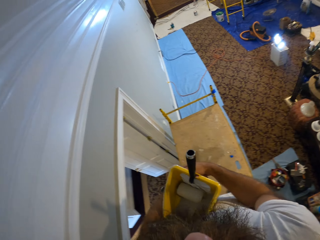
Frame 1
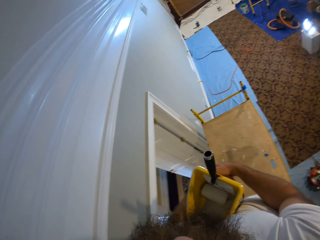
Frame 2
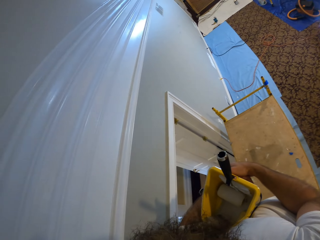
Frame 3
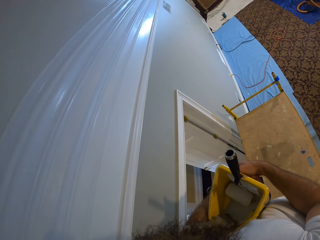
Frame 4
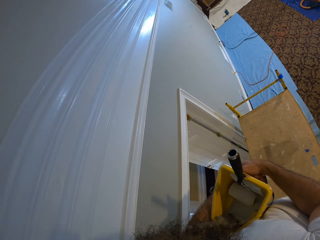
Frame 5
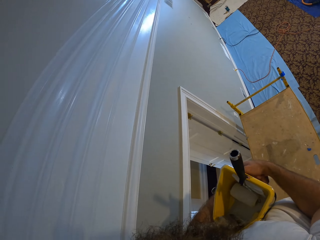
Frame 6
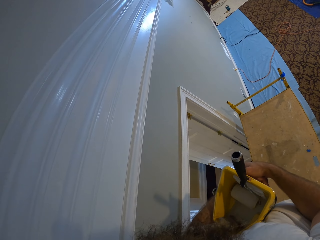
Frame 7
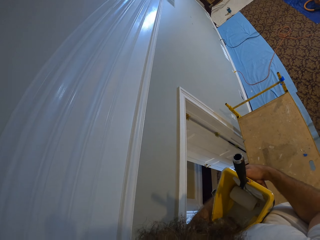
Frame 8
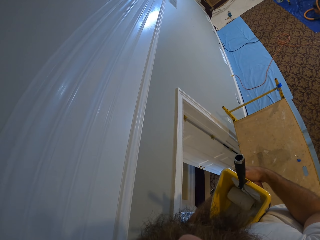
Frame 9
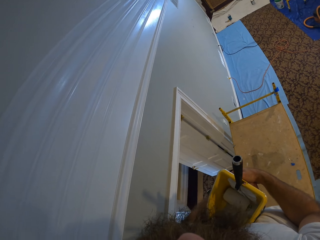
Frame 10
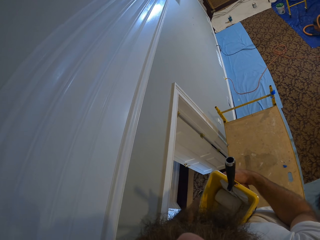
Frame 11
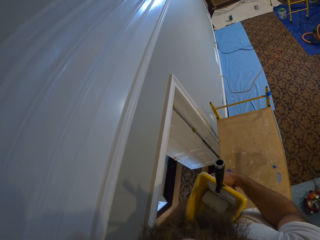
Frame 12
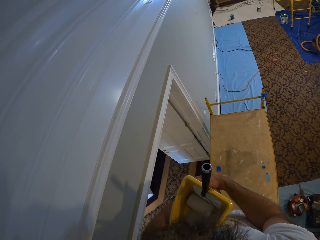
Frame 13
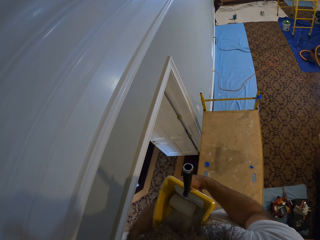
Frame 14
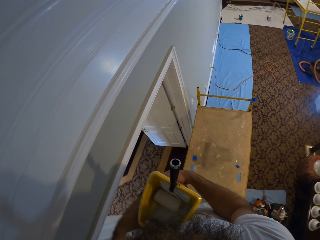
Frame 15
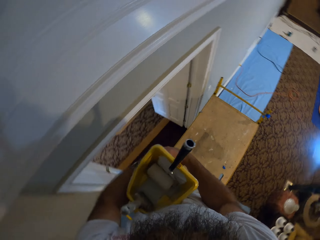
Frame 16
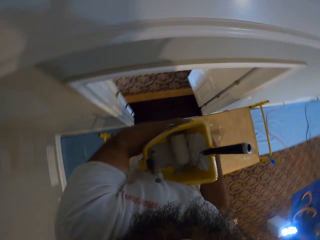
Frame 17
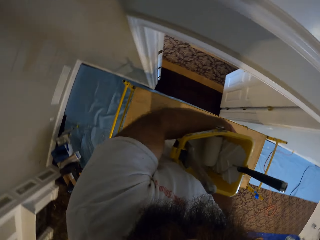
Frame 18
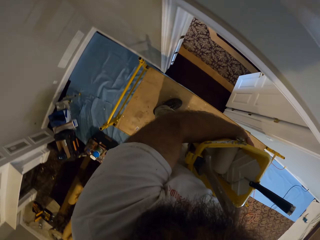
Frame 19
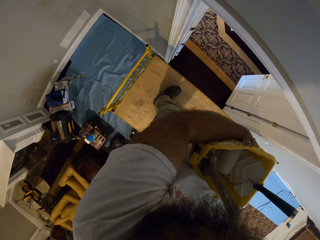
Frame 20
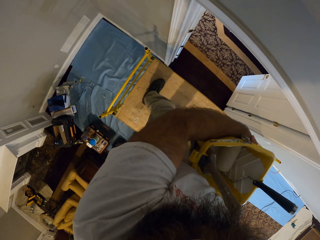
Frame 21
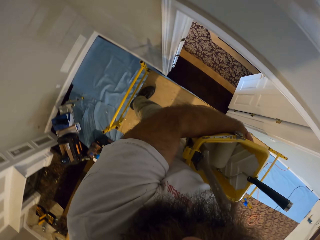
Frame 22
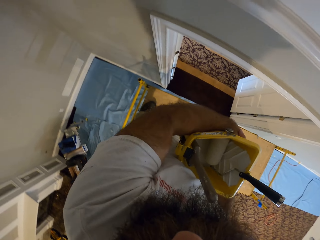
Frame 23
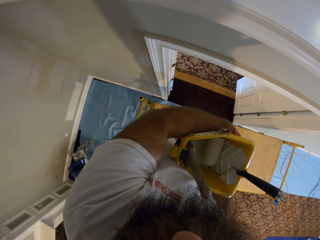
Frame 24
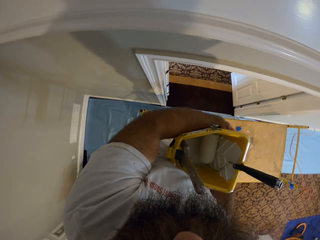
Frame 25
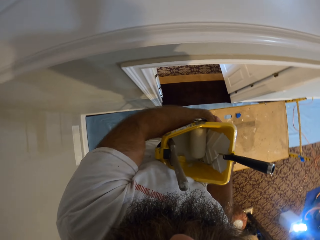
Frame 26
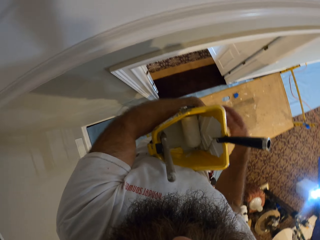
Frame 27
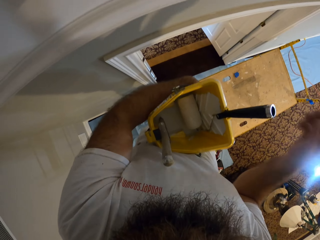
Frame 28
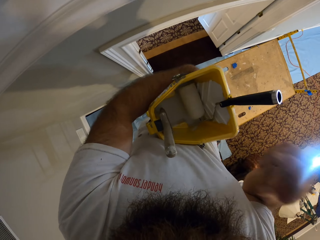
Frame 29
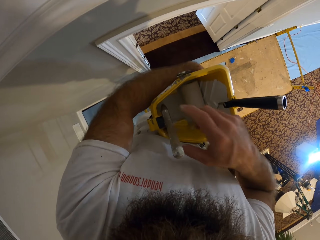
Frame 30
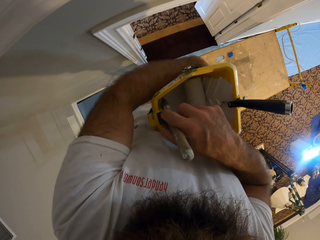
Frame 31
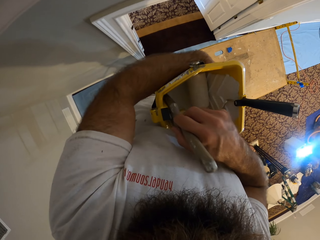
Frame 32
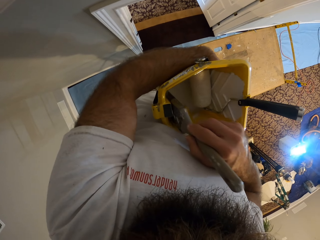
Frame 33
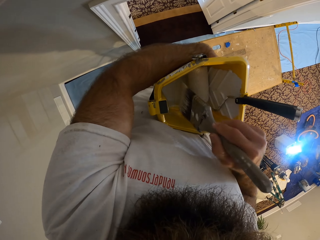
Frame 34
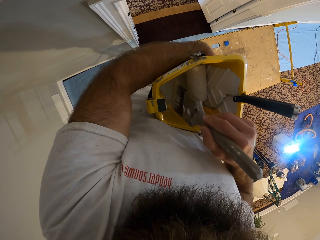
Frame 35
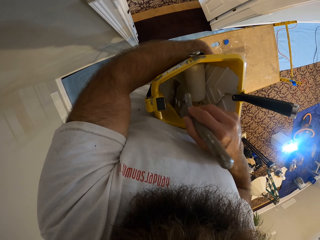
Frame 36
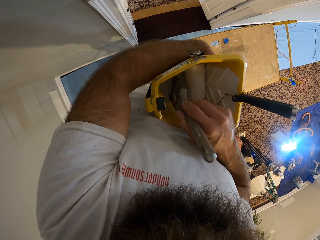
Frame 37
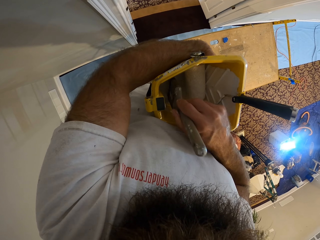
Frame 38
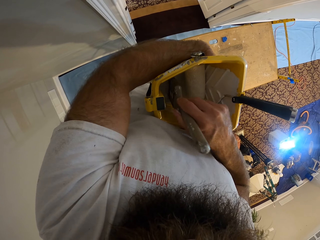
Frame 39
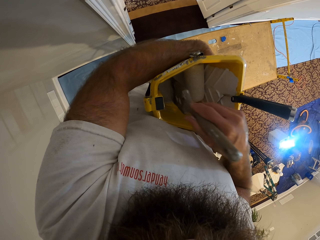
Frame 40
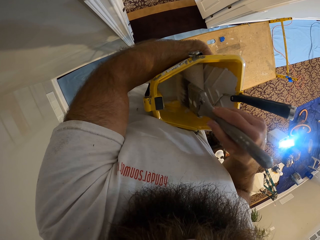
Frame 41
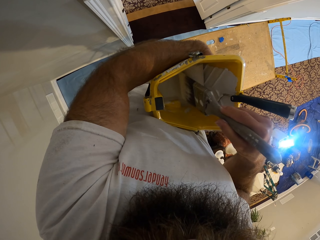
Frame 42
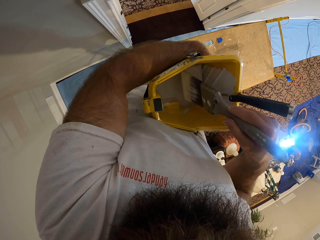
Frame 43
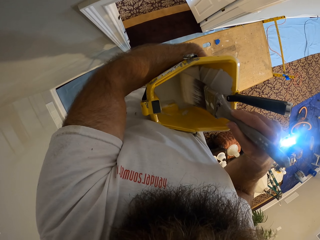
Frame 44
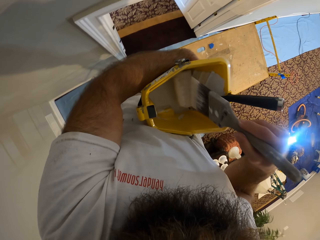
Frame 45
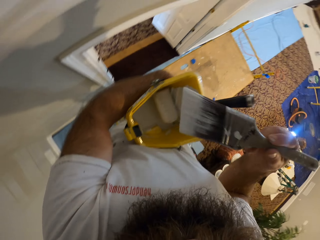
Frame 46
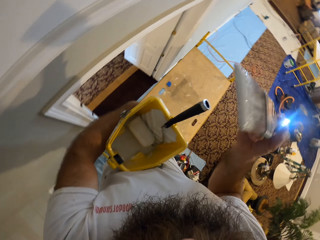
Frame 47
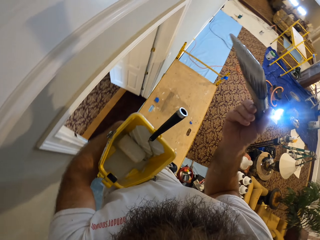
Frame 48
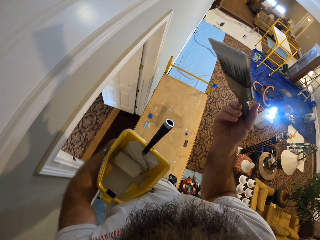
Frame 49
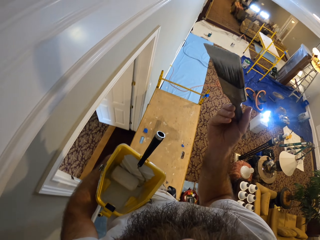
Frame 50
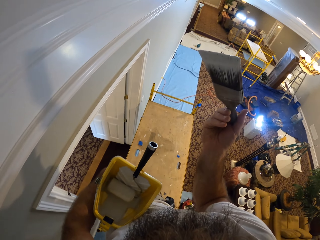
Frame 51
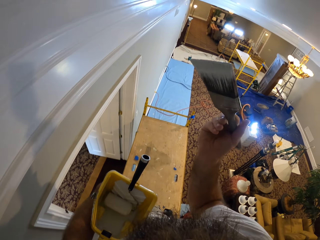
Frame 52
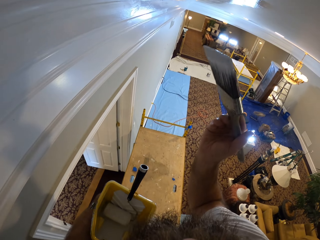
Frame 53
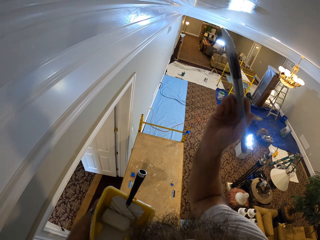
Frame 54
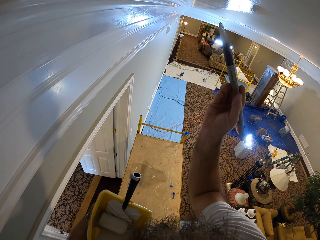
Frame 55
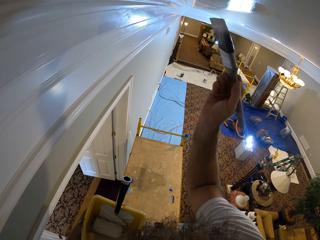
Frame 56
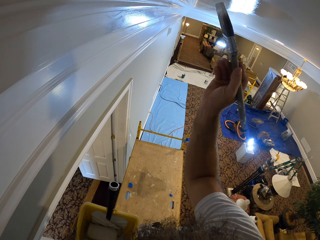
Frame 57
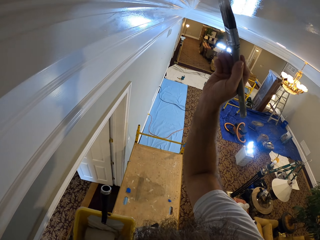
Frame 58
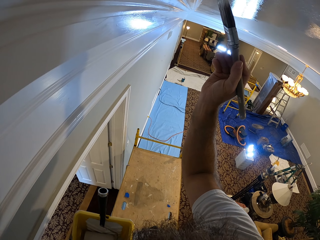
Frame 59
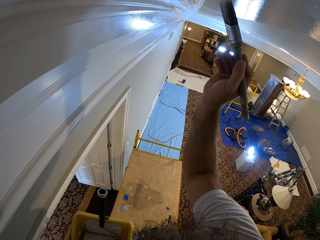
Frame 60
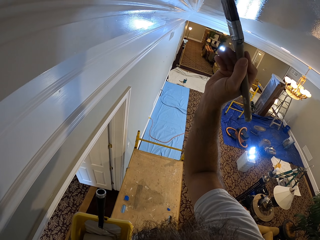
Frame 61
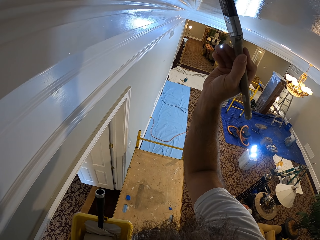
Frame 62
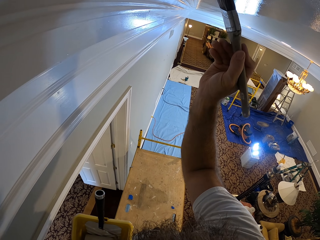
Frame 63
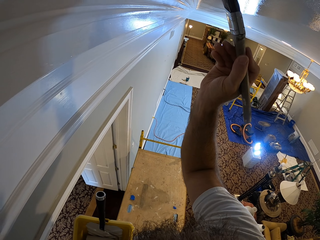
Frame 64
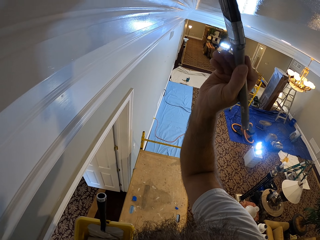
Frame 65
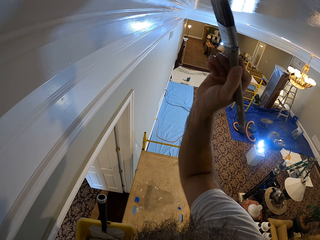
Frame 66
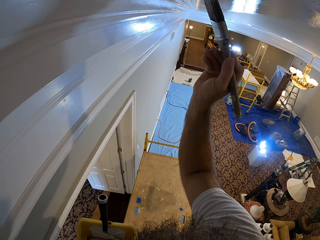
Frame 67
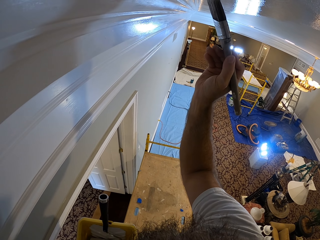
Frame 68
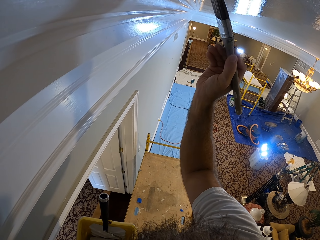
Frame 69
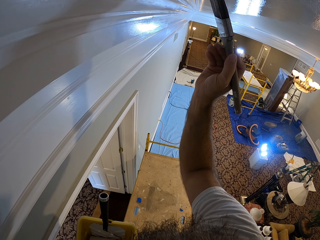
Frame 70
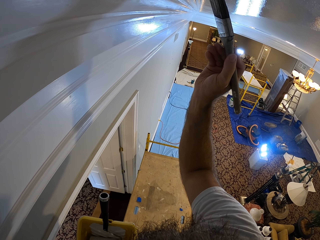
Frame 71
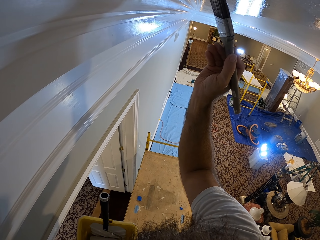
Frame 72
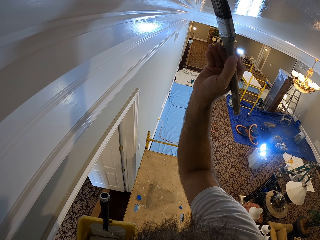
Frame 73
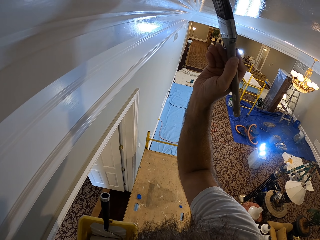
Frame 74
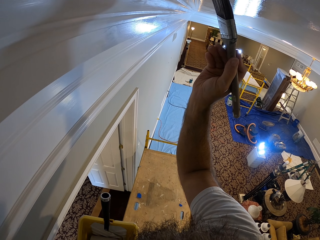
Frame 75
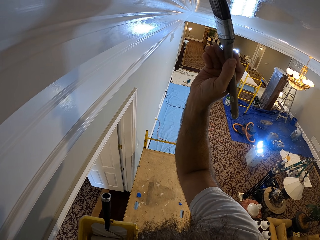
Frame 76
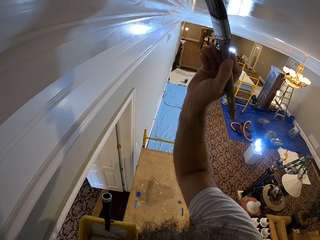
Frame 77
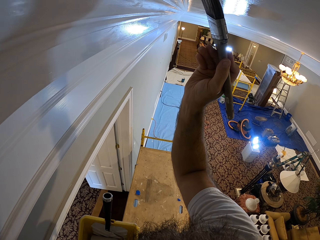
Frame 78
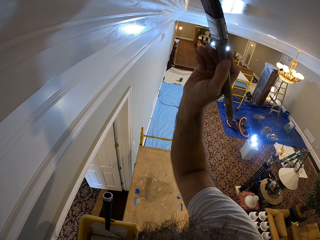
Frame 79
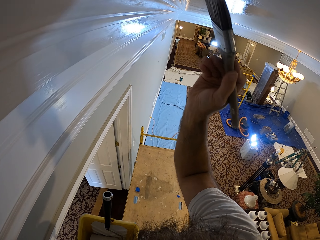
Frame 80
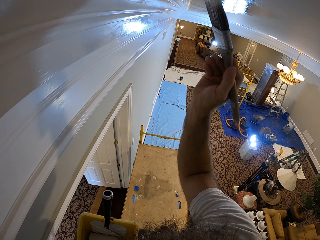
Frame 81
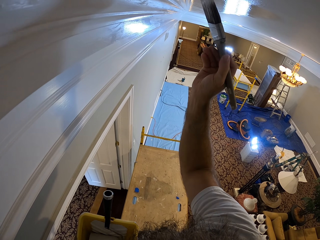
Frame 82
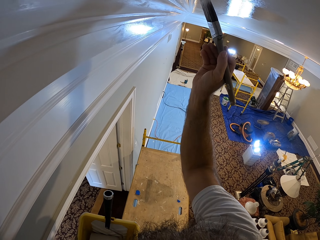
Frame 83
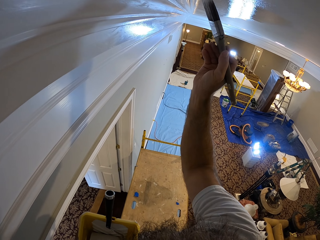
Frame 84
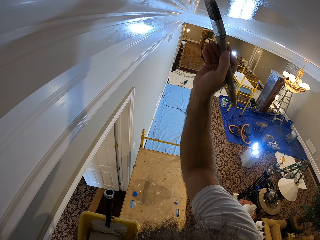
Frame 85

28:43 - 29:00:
The camera wearer takes the paint brush from the yellow pail with his right hand. He brushes the paint roller in the yellow pail with the paint brush in his right hand. He paints the ceiling board with the paint brush in his right hand.

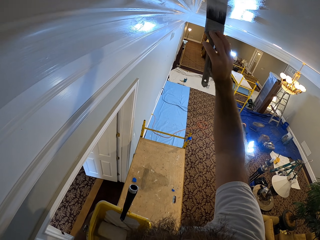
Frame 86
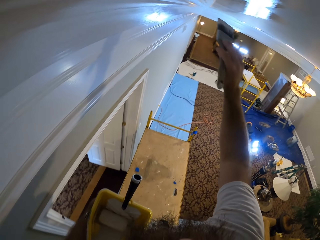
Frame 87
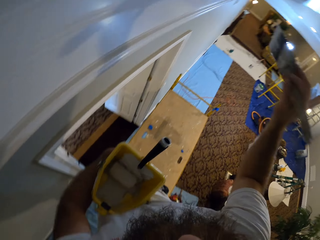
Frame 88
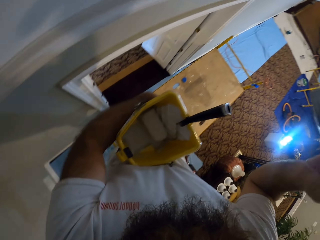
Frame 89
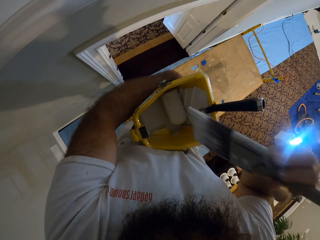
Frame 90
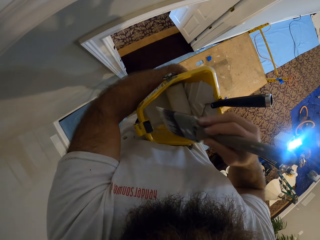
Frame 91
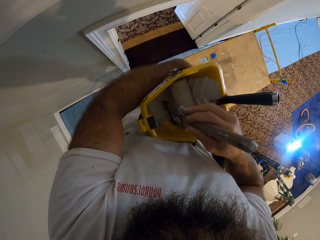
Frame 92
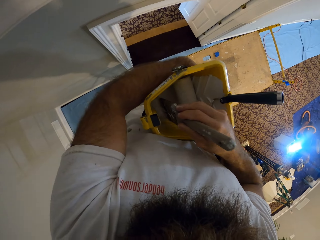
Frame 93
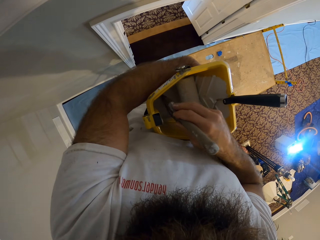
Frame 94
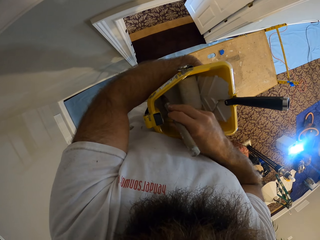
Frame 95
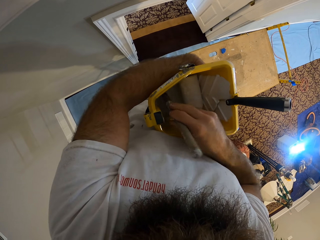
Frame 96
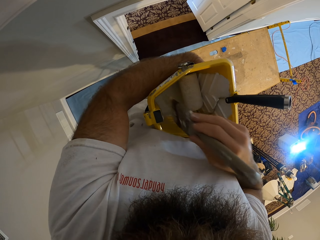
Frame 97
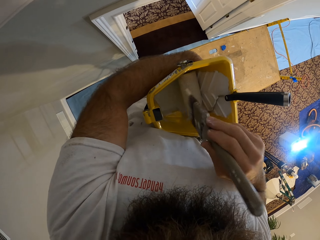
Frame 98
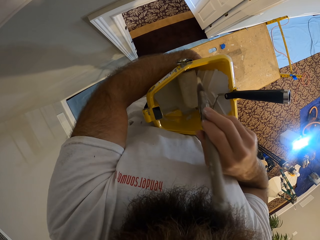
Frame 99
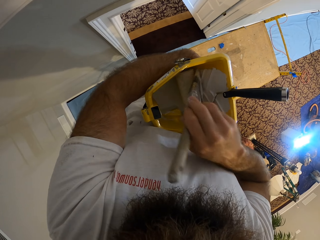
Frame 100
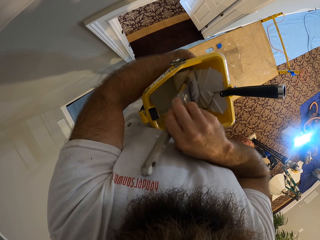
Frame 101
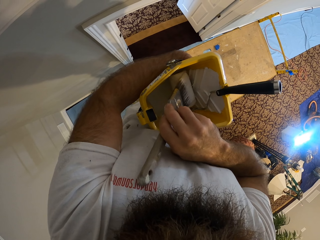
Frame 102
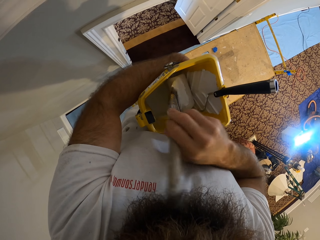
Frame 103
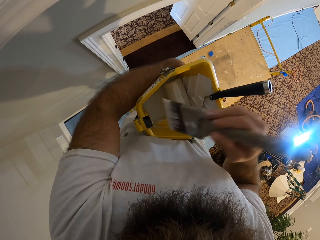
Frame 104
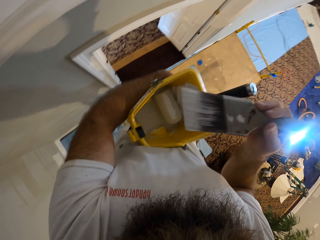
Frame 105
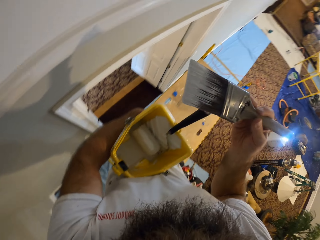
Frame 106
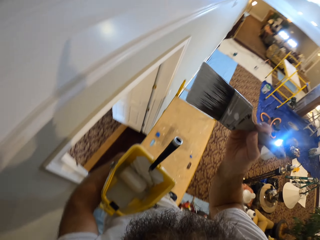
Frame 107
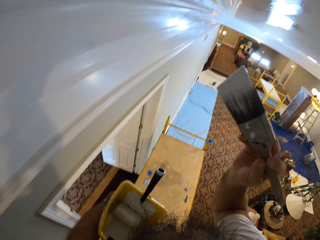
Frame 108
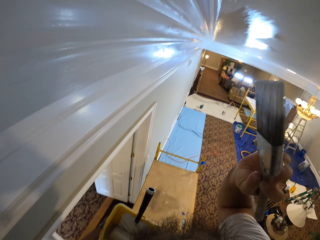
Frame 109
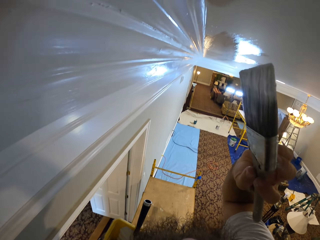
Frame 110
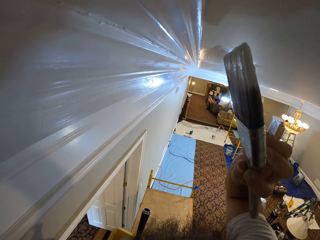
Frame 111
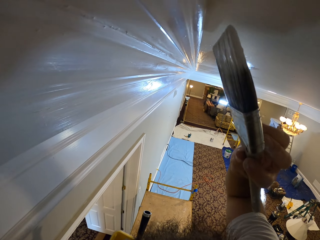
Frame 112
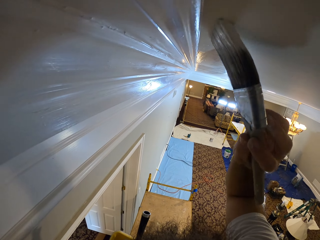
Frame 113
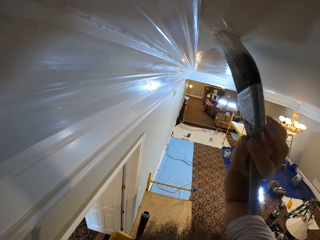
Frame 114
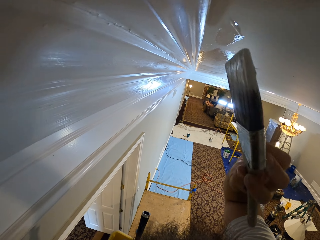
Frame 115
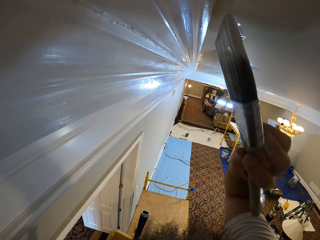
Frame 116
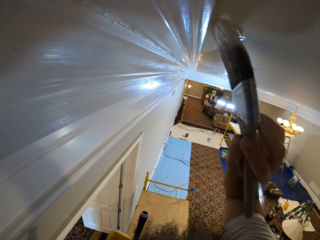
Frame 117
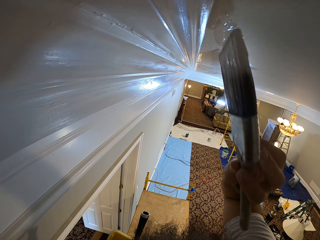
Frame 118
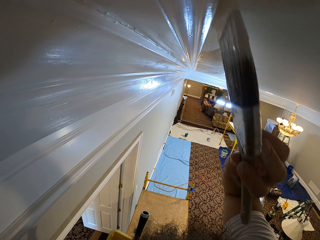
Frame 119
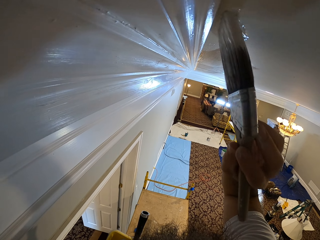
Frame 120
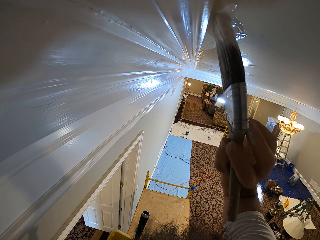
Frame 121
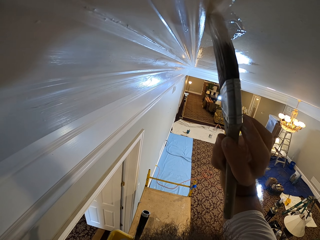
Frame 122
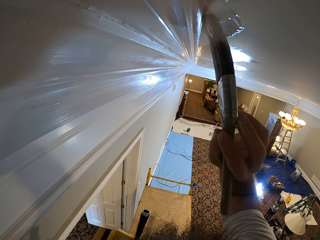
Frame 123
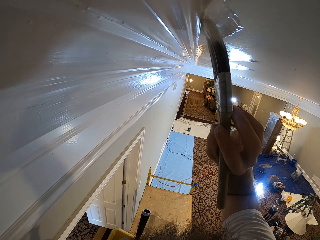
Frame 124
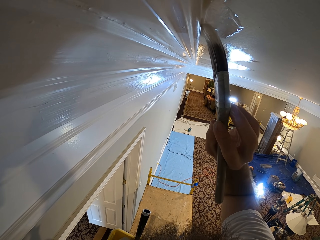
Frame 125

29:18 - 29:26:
The camera wearer dips the paint brush in the yellow pail in his left hand with his right hand. He brushes the paint roller in the yellow pail with the paint brush in his right hand. He paints the ceiling with the paint brush in his right hand.
